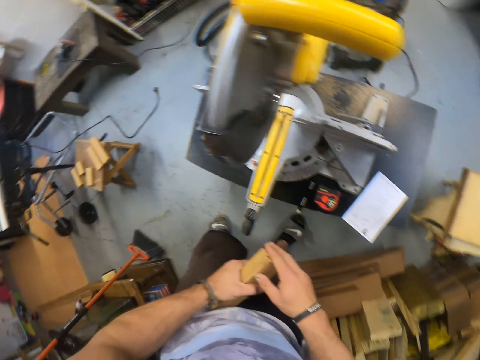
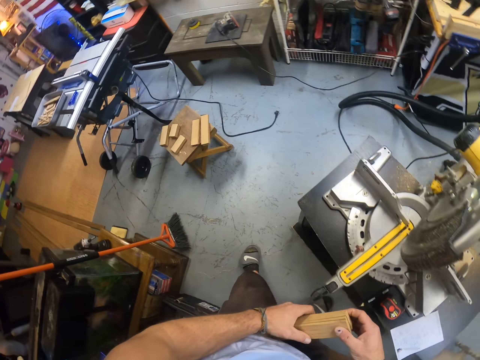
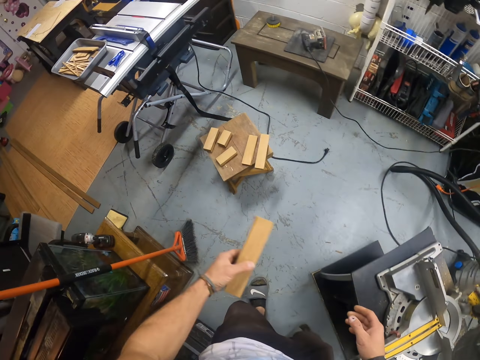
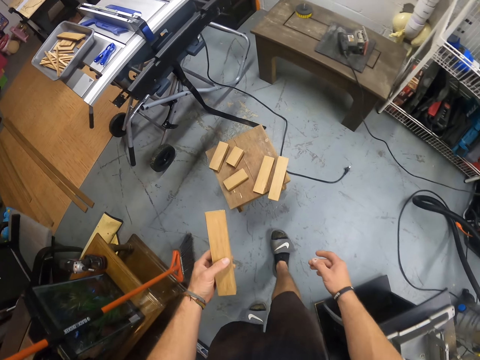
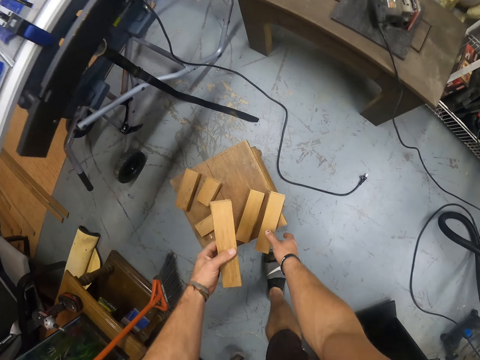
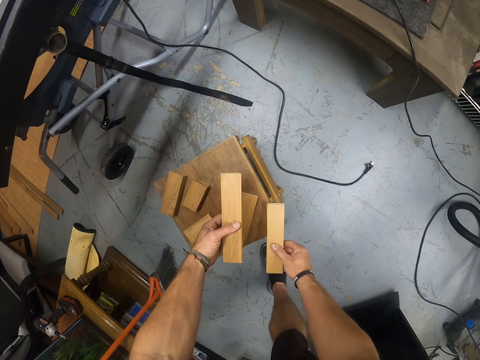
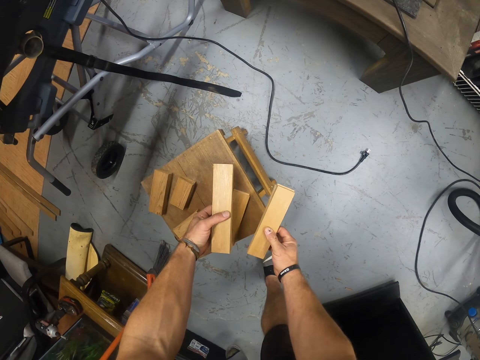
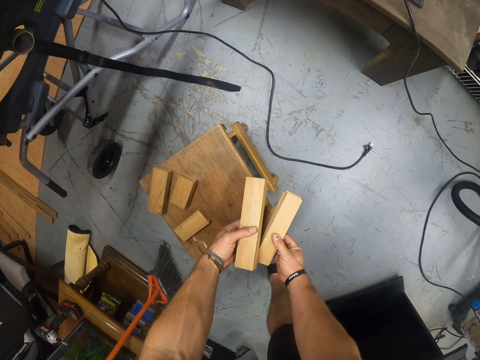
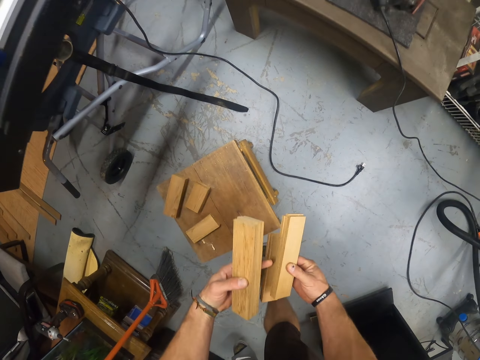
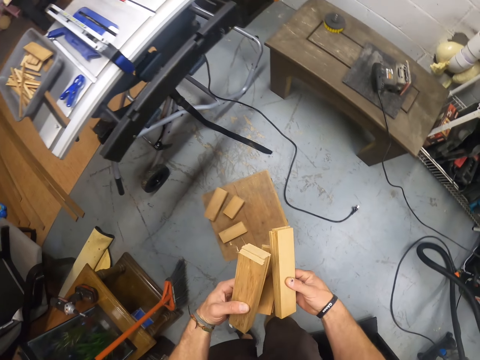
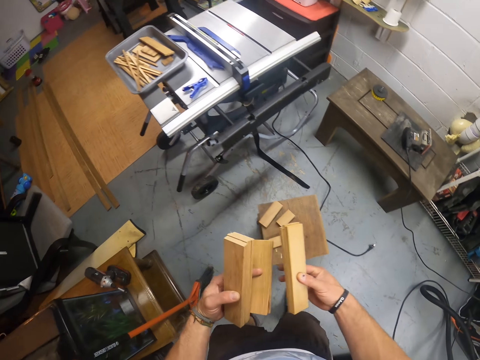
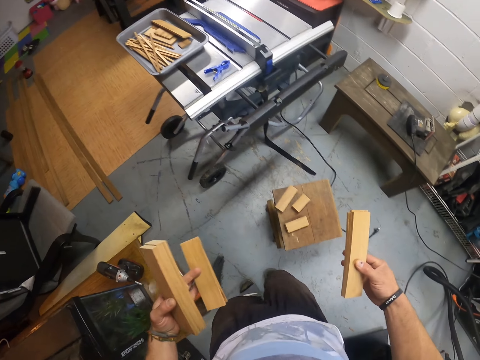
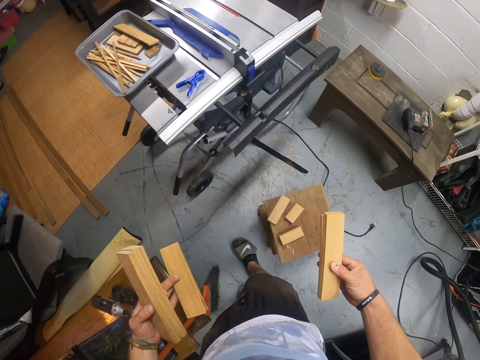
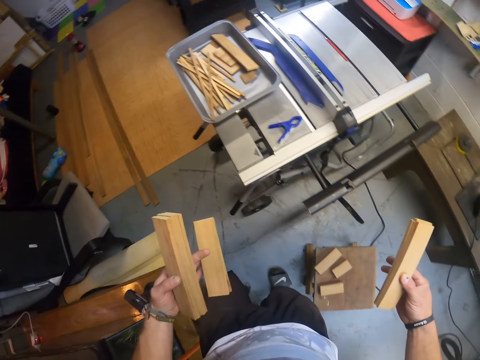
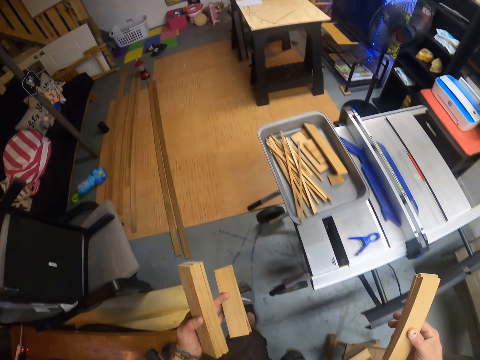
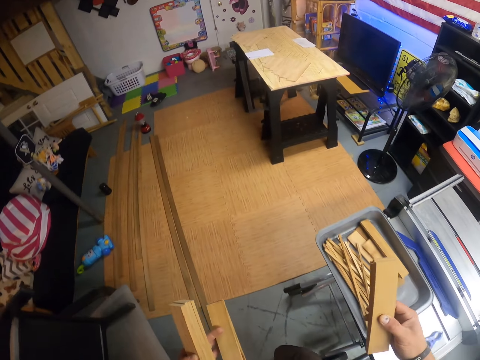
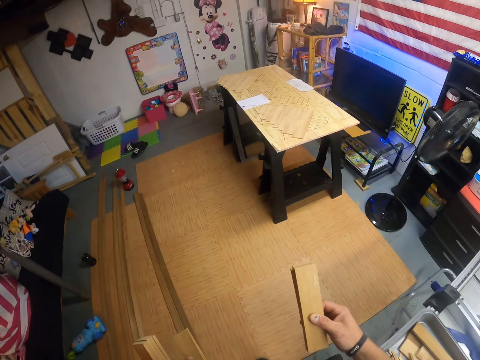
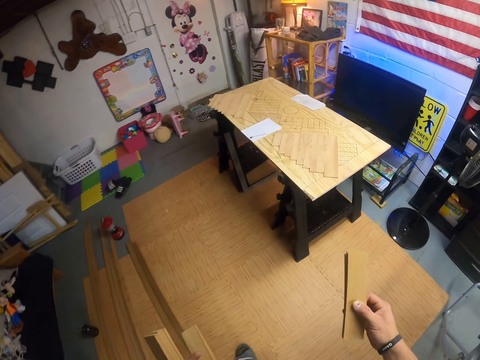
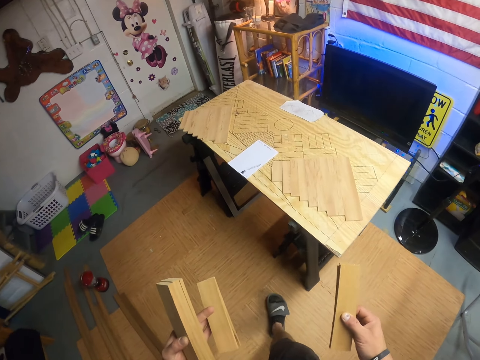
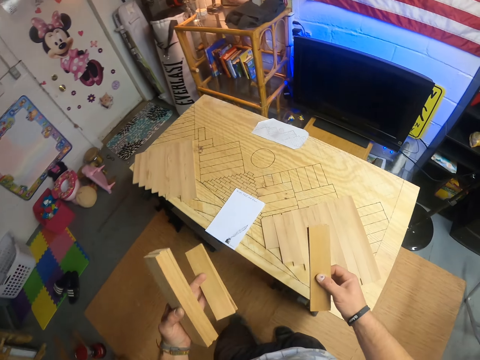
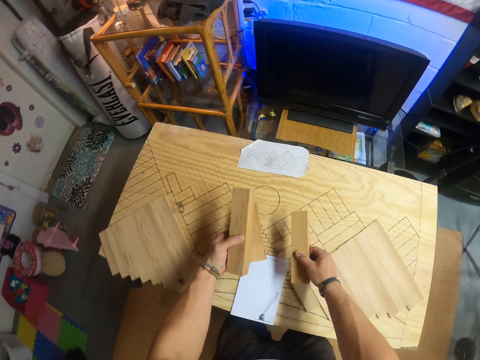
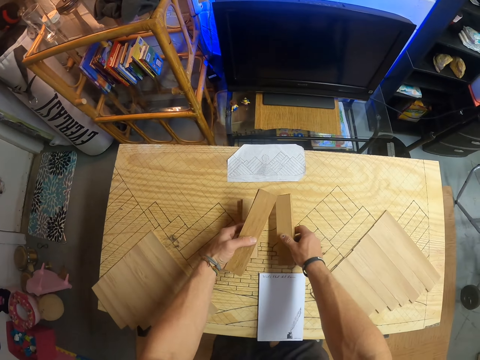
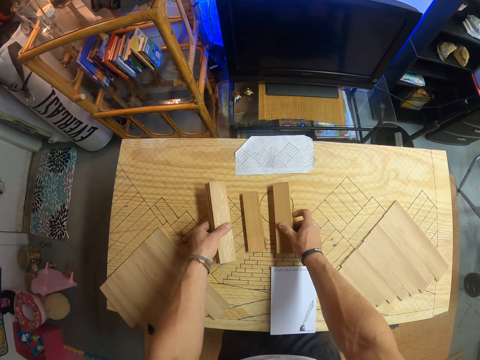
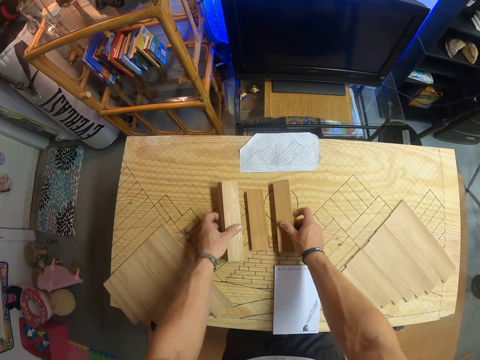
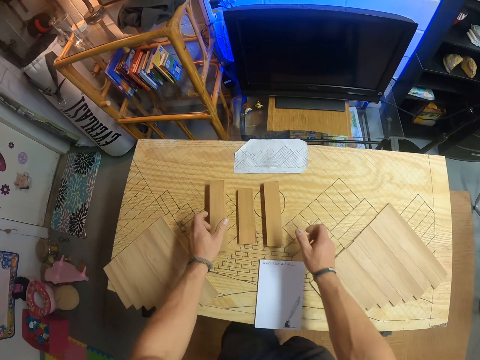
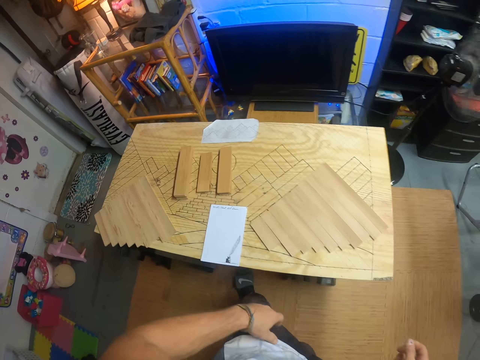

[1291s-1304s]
The camera wearer holds the pile of wood with his left hand. He picks the pile of woods from the stool with his right hand. He picks the pile of woods from the stool with both hands. He holds the pile of wood with his left hand. He walks around the workshop. He arranges the pile of woods on a workbench with both hands.

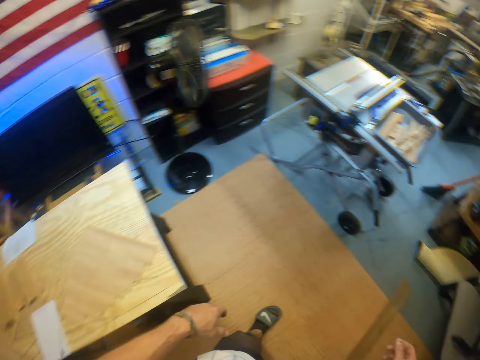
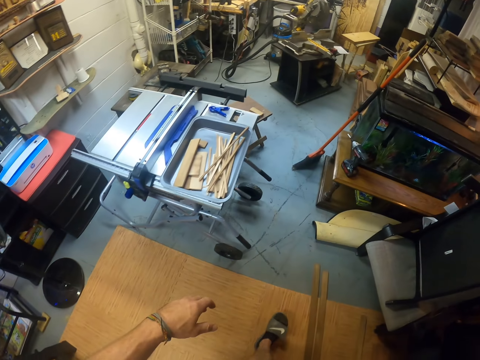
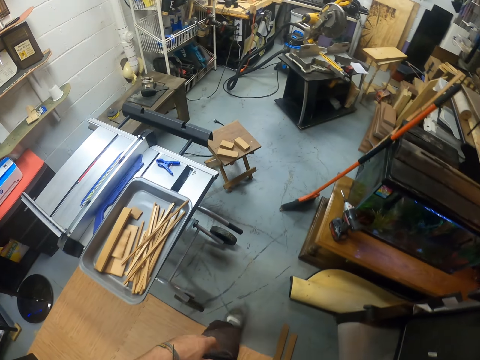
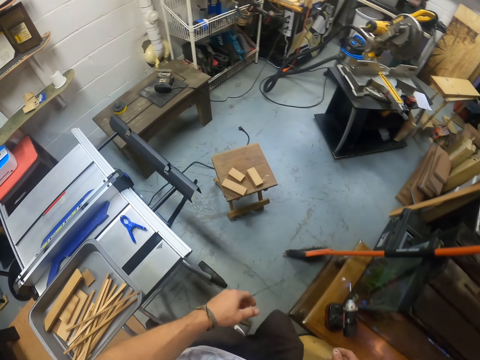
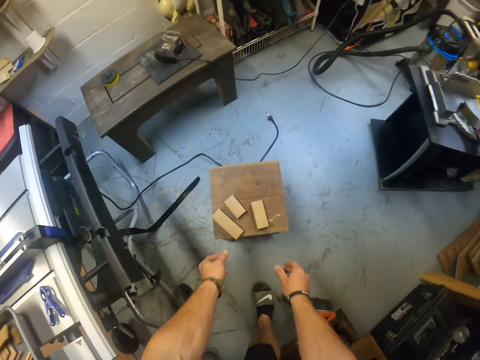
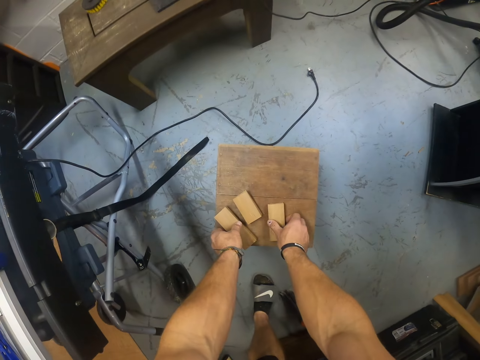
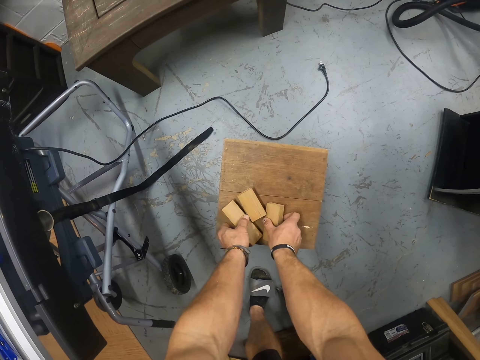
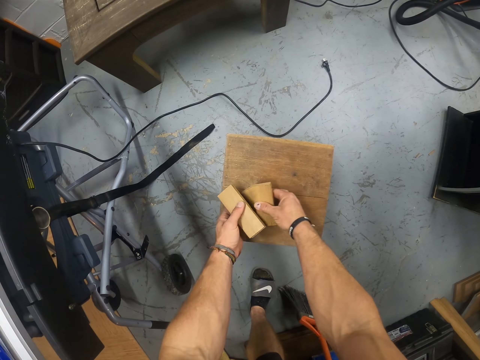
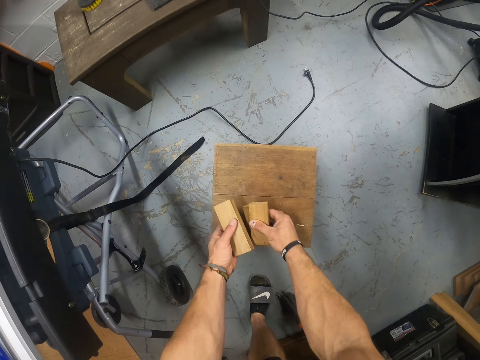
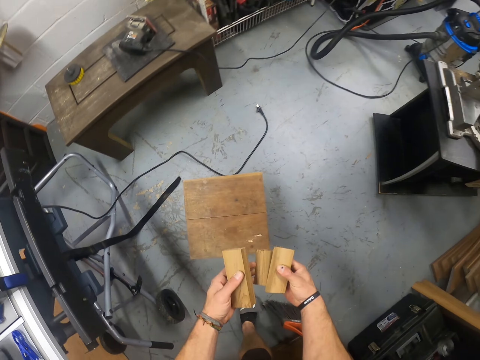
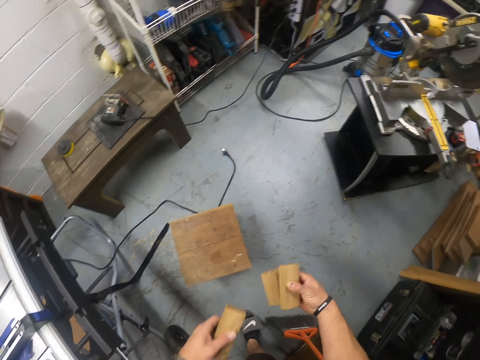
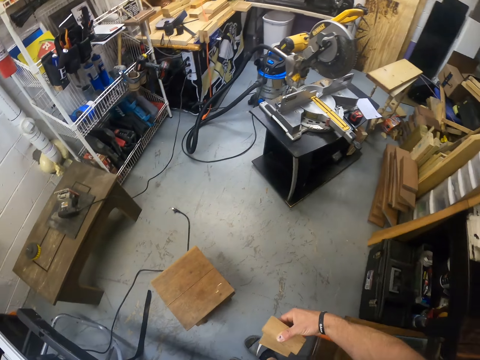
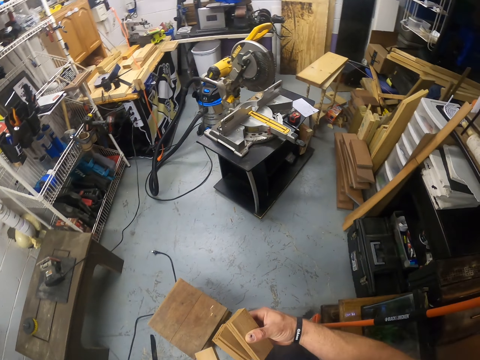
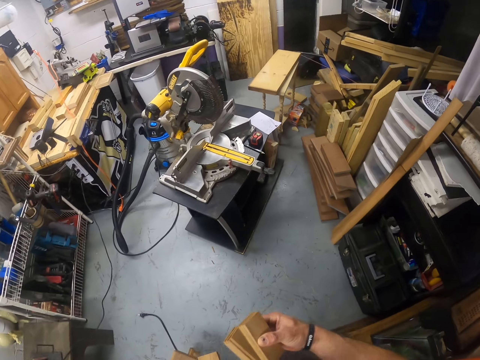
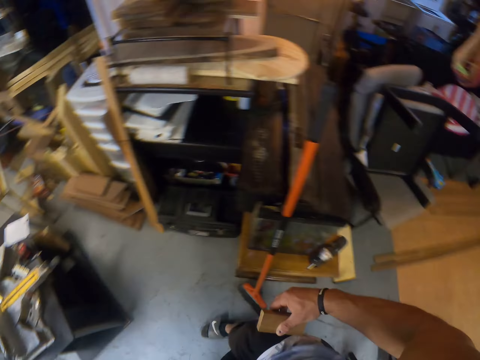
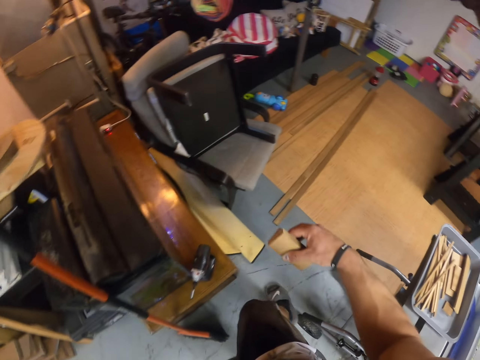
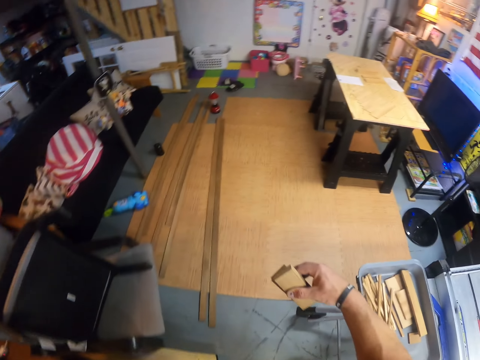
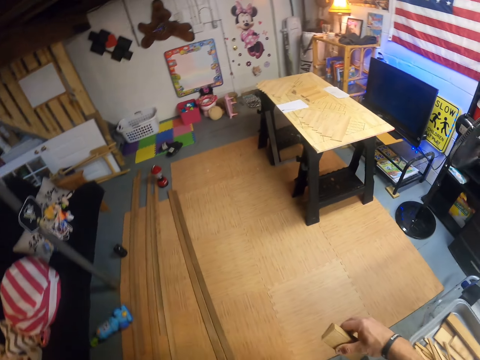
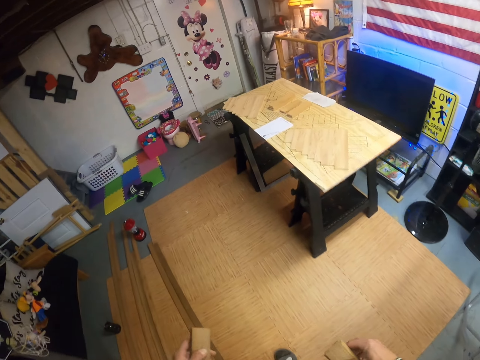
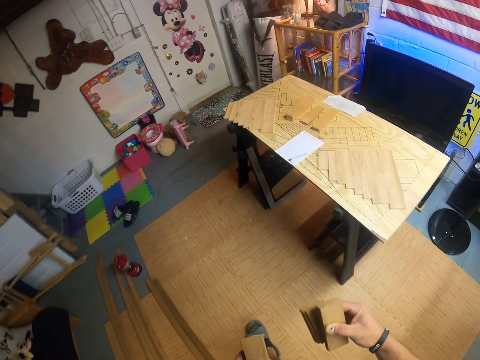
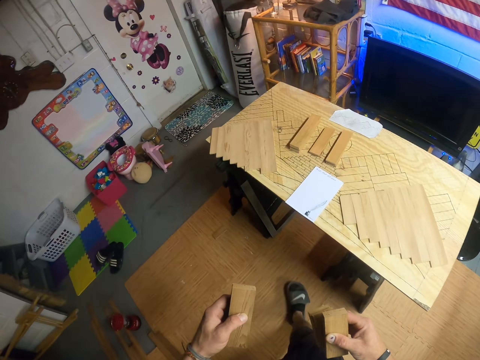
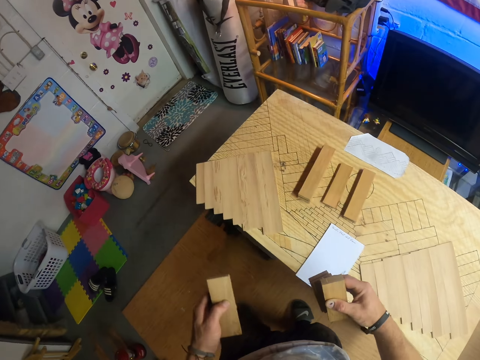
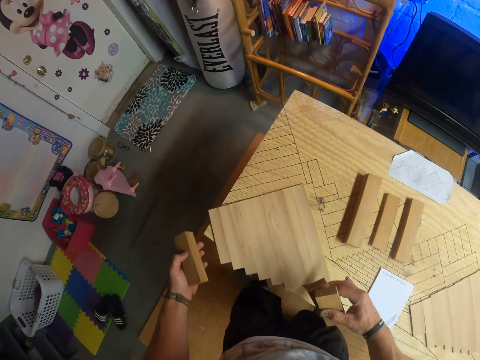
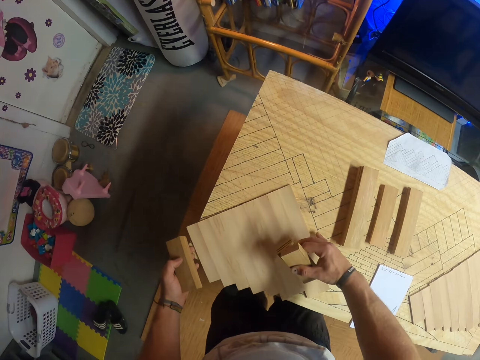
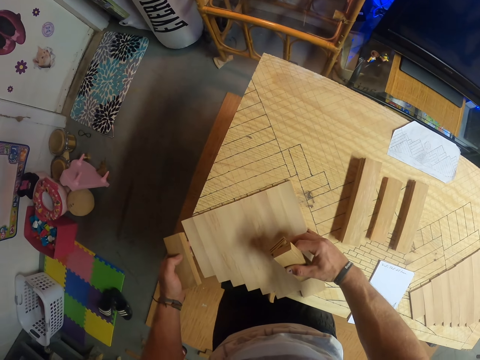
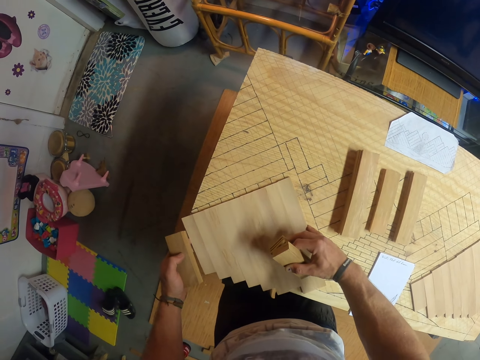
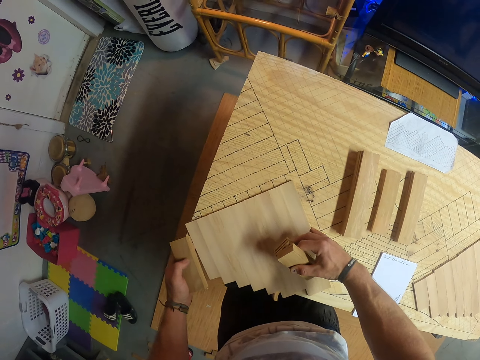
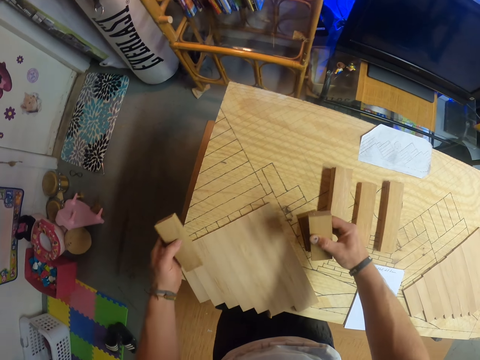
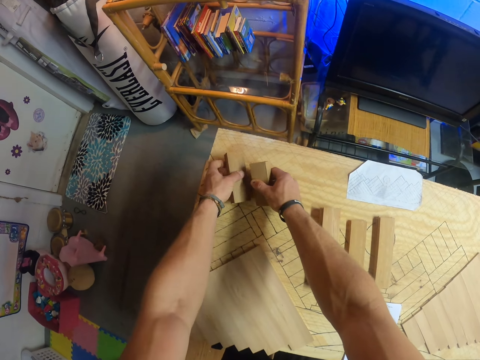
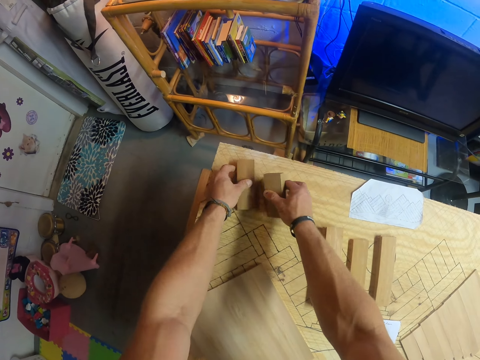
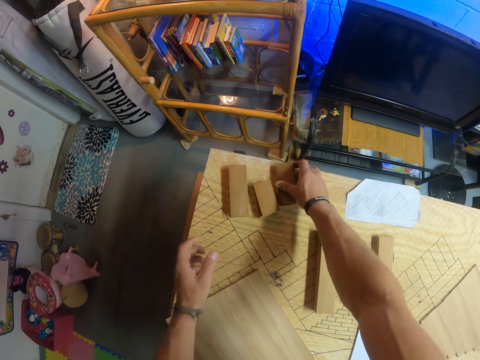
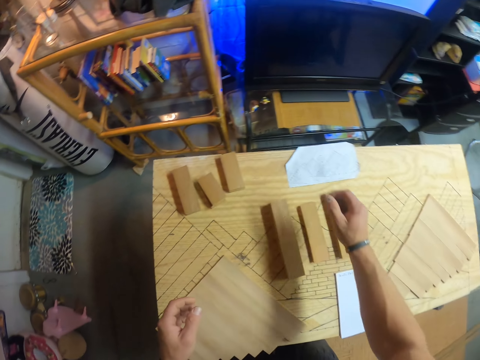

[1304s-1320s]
The camera wearer walks around the room. He packs some pile of wood from the stool with both hands. He picks pieces of wood from the stool. He walks around the workshop. He moves a wooden structure on the workbench with both hands. He aligns a piece of wood on the table. He drops the pile of woods on the workbench with both hands.
